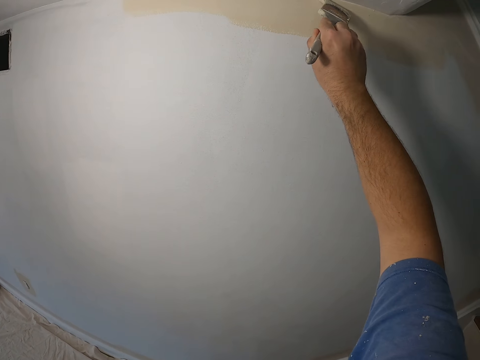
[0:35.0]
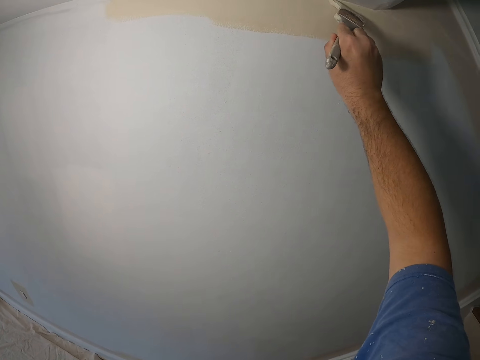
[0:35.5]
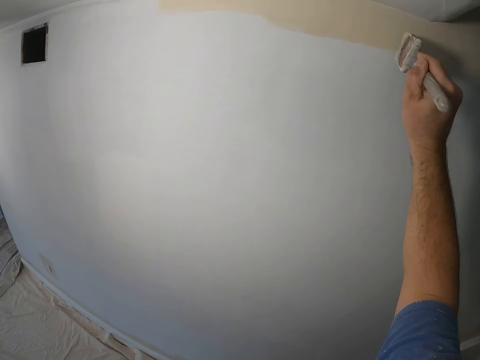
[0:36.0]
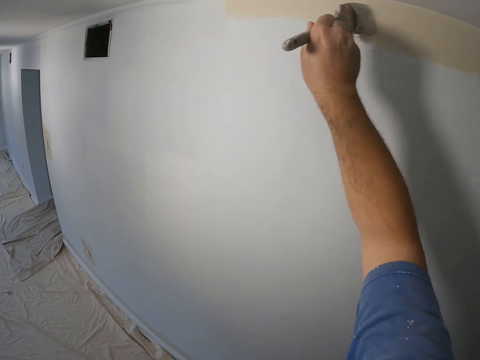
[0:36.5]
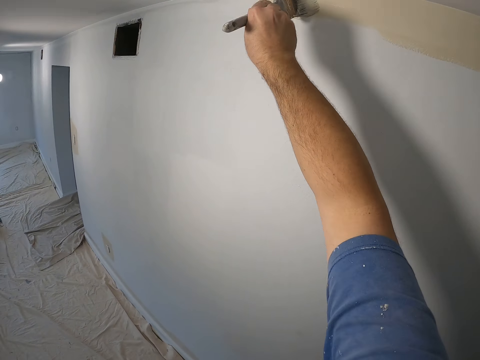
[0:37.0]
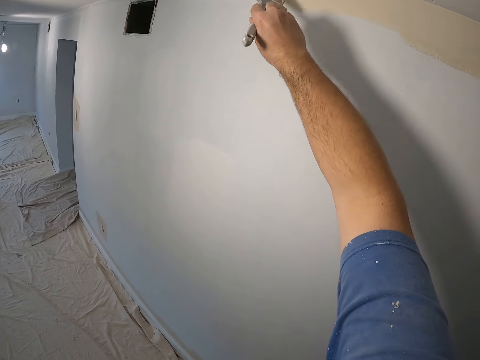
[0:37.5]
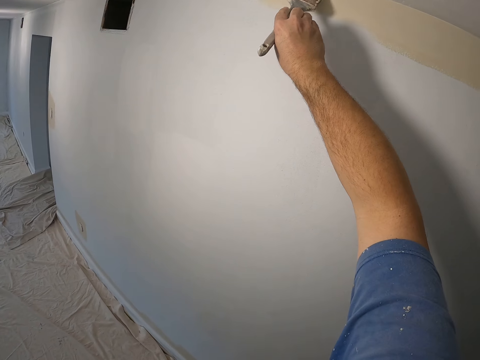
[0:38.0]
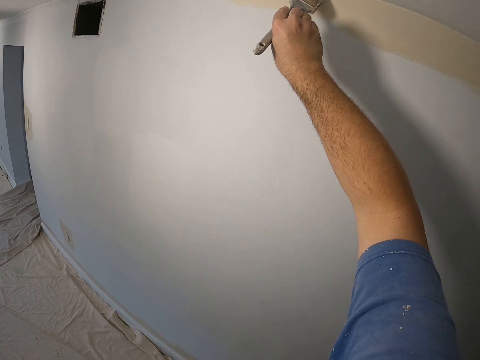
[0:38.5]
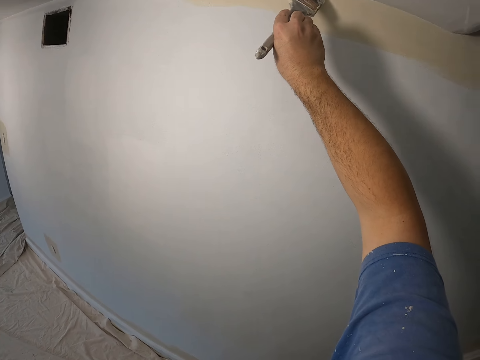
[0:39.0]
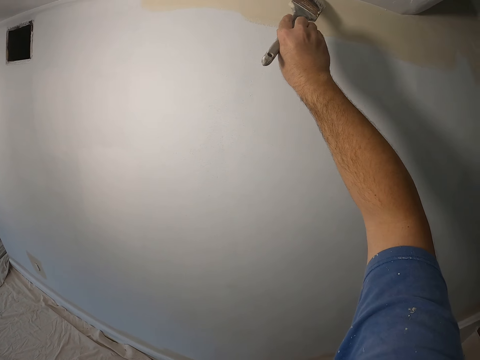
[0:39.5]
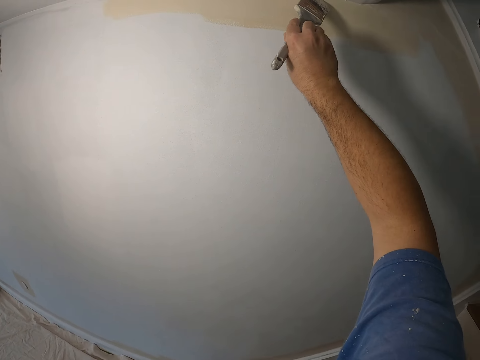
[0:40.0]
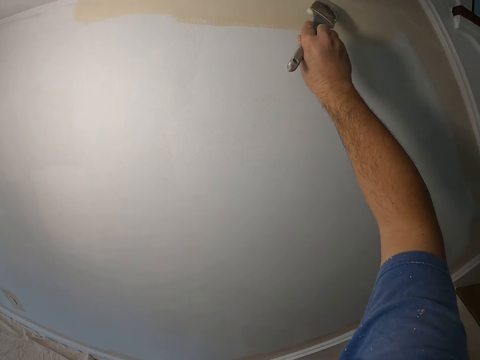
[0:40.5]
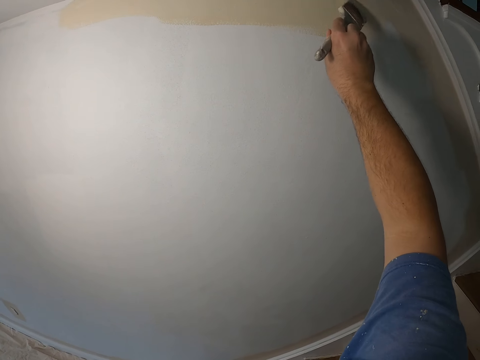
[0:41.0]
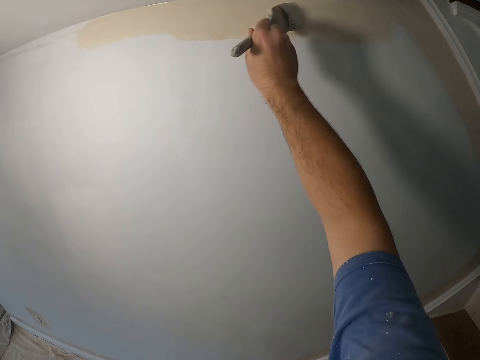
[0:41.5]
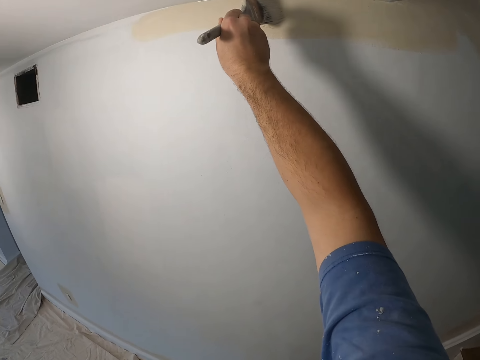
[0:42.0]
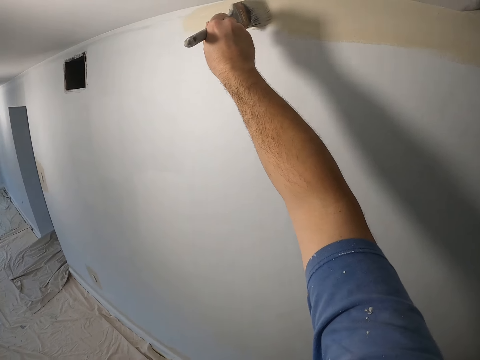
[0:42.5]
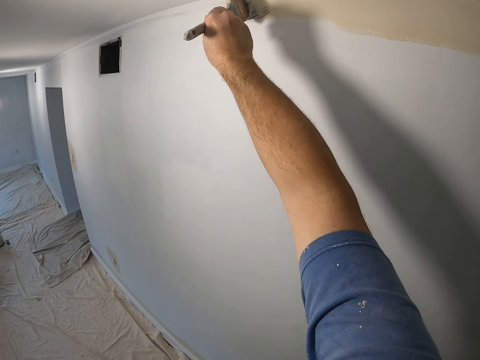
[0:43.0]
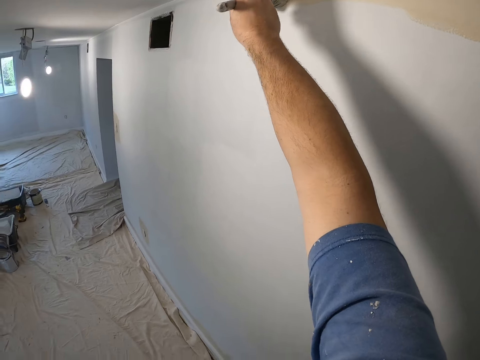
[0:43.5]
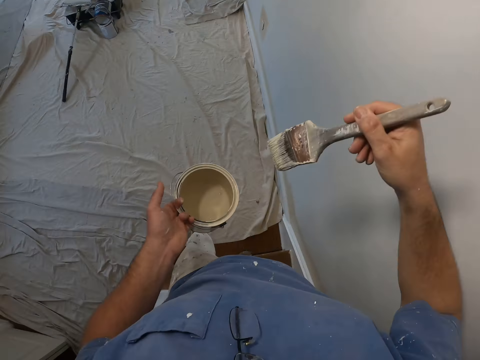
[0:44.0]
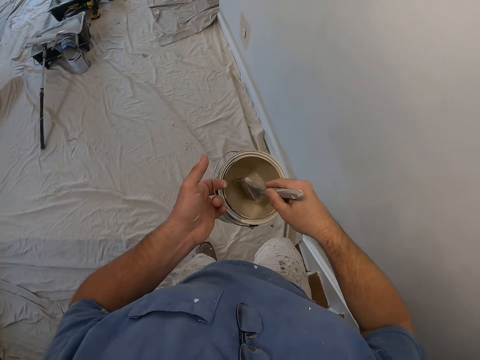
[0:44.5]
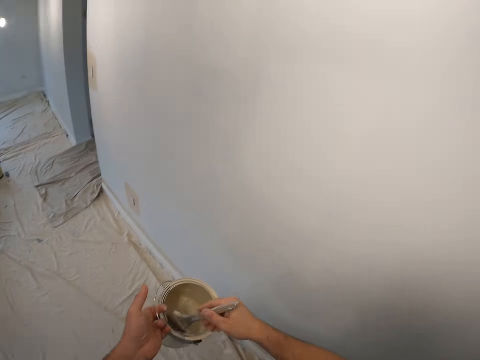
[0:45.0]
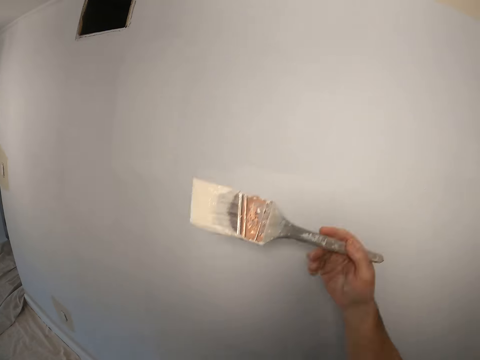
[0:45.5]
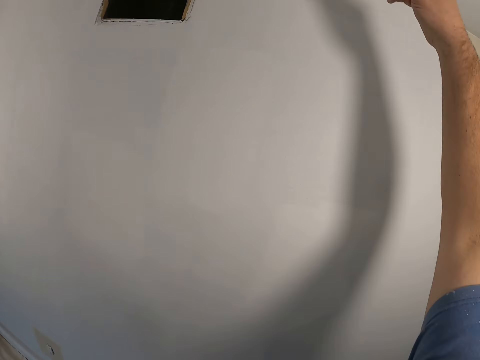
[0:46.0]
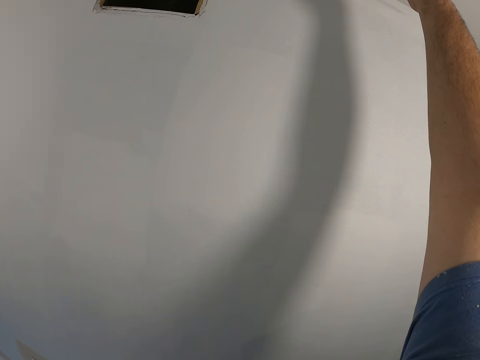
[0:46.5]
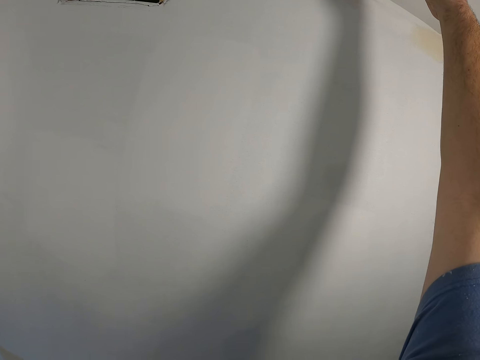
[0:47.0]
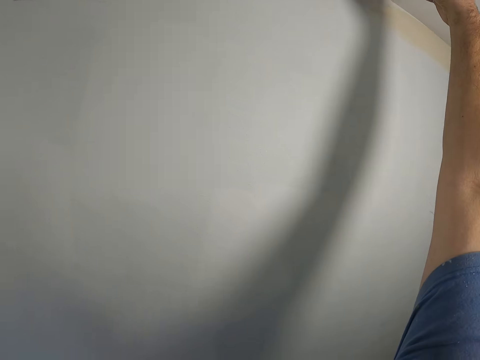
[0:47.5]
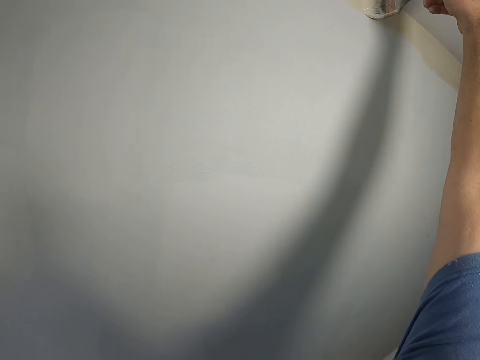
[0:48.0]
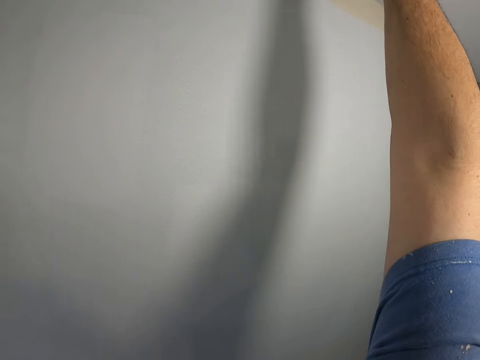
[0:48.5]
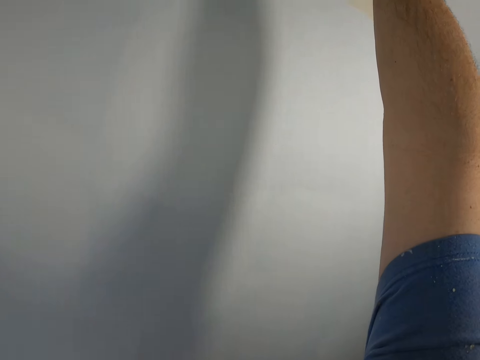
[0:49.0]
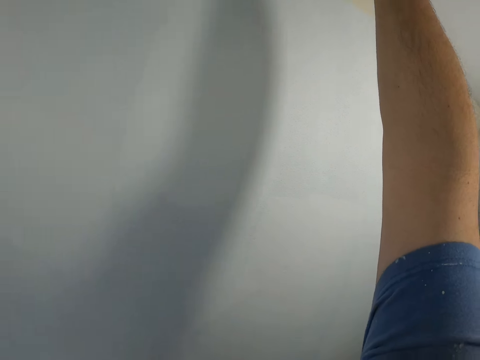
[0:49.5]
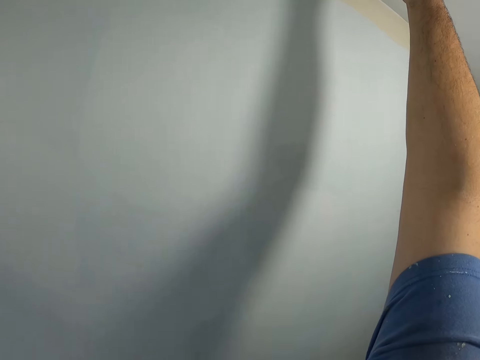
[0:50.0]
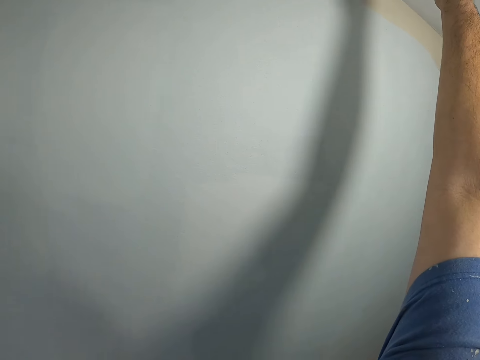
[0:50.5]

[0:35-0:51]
The camera wearer stops painting the wall with a paint brush. They paint the wall with the paint brush. They dip paint from the paint can with the paint brush. They paint the edge of the wall with the paint brush.

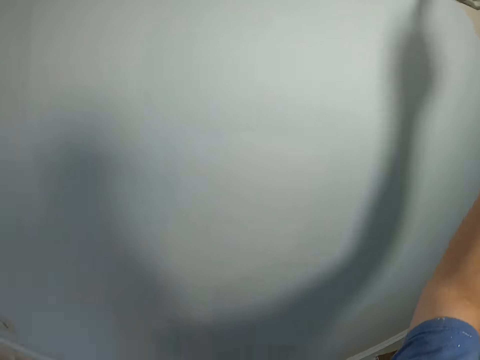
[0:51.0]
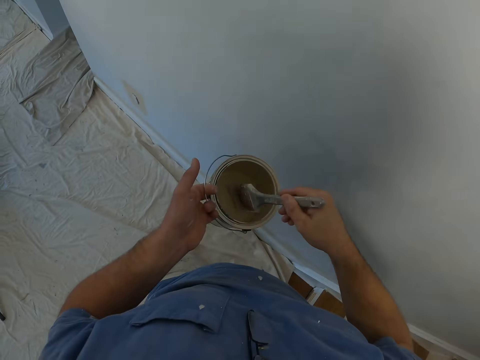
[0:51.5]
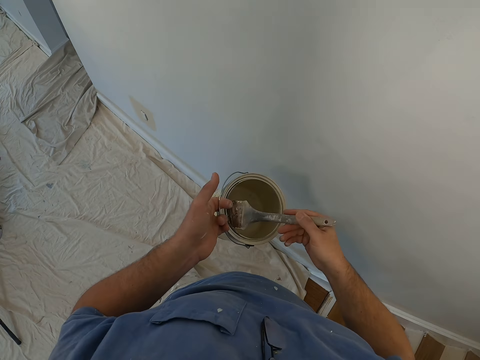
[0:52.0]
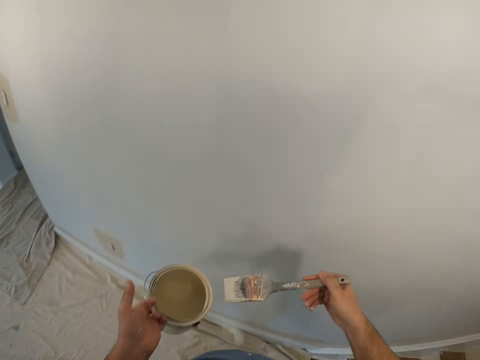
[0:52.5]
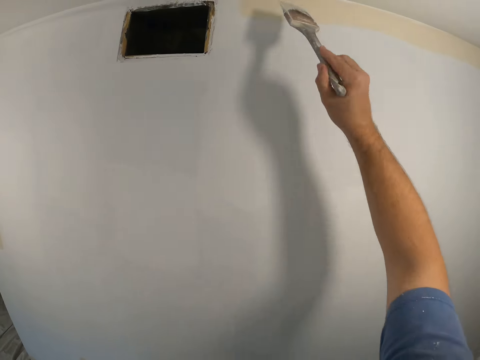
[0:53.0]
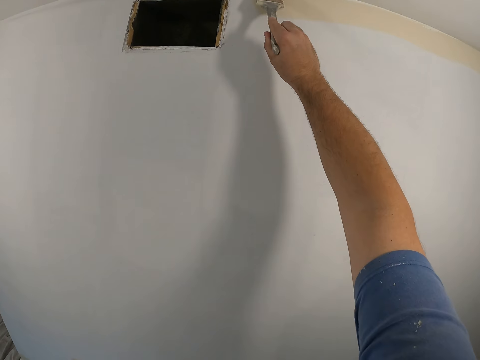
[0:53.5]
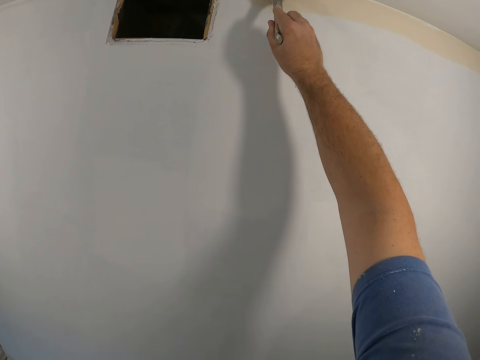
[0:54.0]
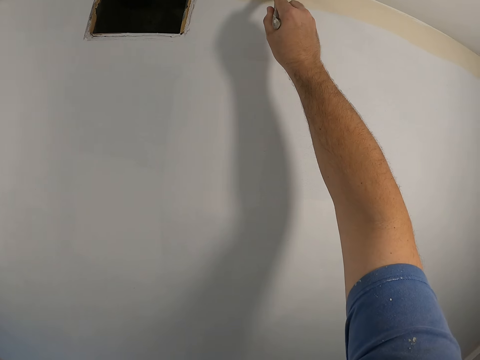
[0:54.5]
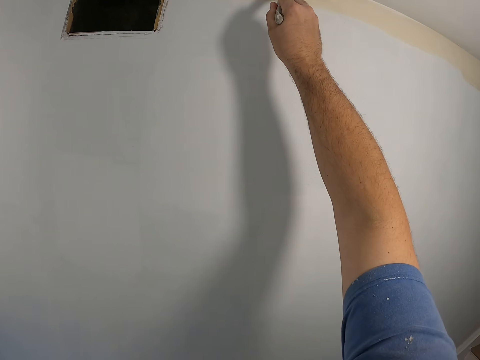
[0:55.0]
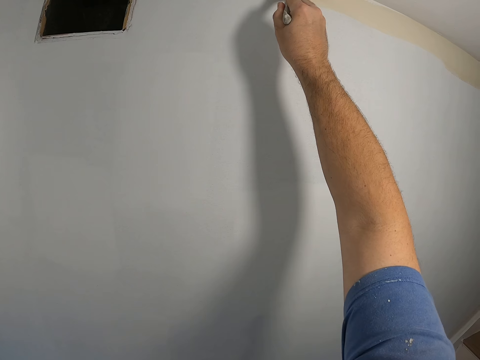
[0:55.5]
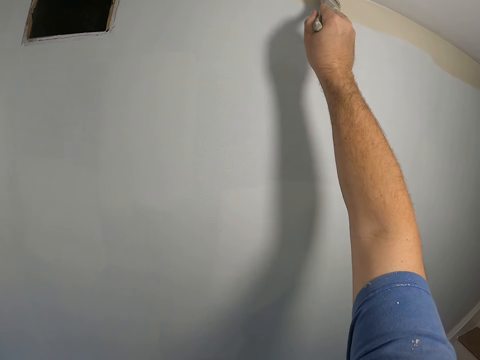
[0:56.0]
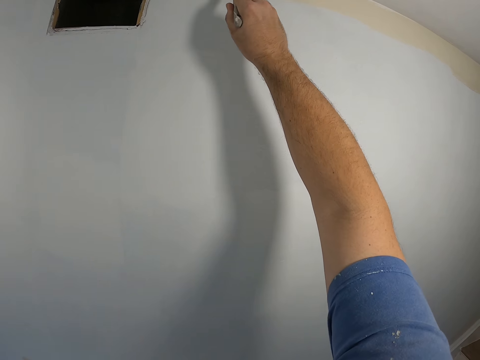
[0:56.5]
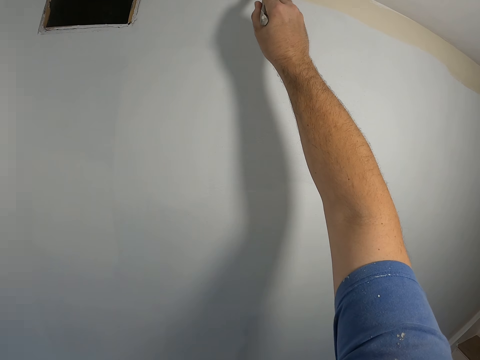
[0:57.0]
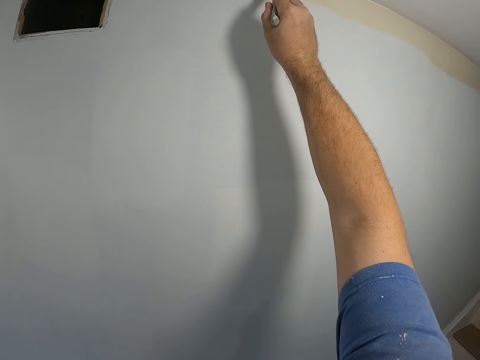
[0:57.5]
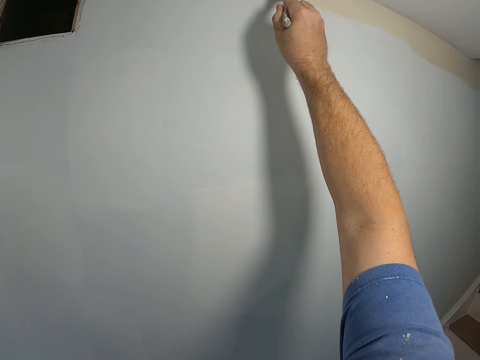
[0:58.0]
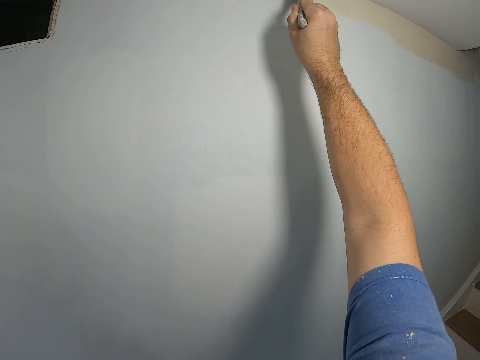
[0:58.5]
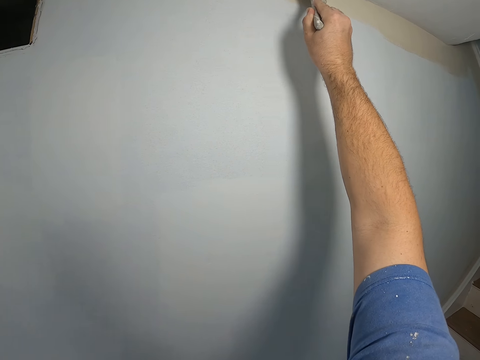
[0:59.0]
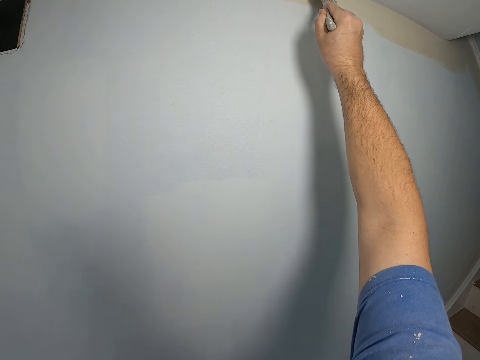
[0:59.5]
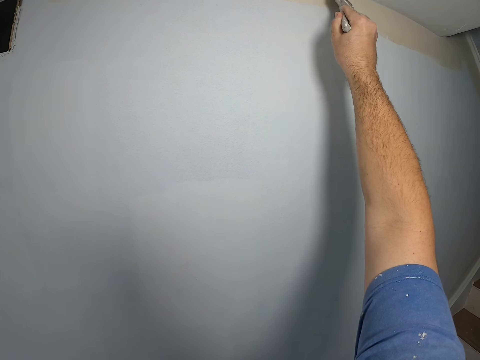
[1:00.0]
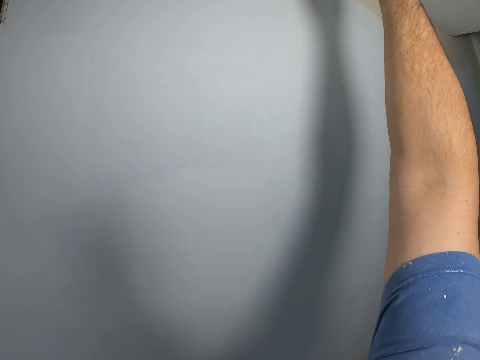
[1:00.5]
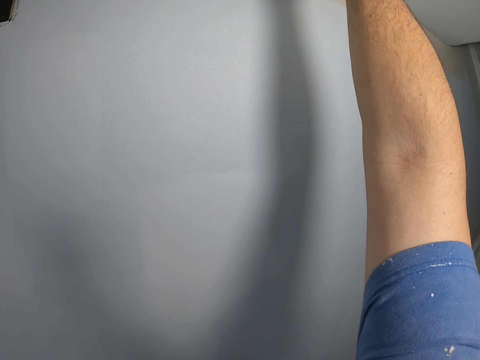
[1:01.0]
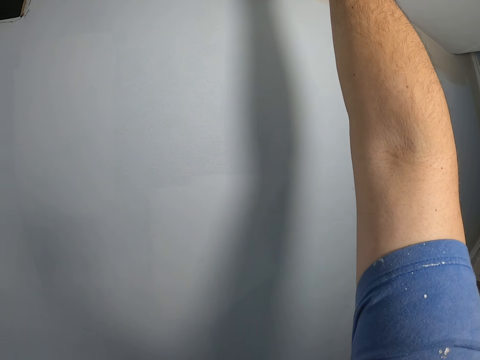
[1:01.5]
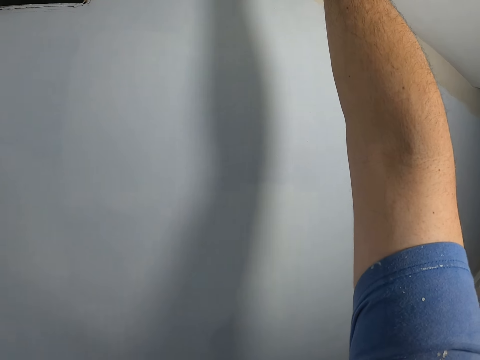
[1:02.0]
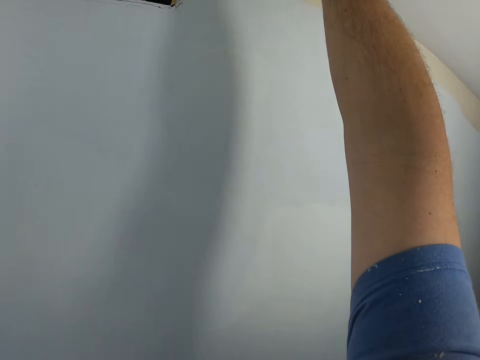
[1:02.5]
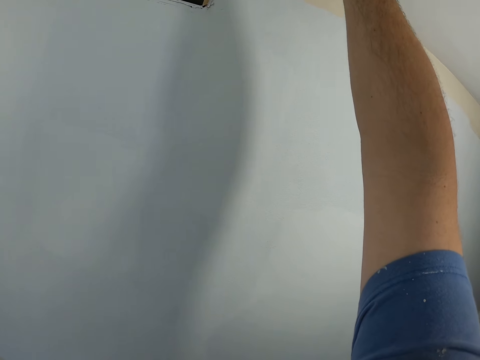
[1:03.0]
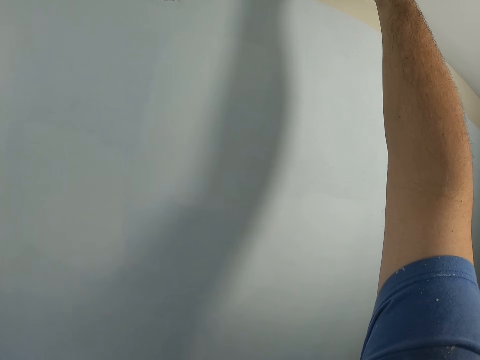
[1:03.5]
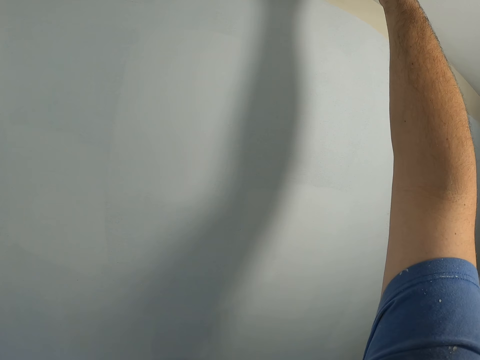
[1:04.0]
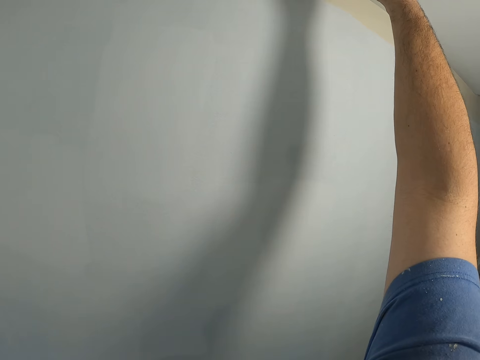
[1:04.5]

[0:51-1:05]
The camera wearer dips paint from the paint can with a paint brush. They paint the edge of the wall with the paint brush.
